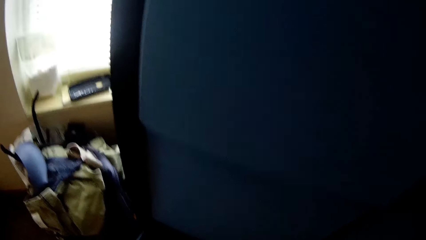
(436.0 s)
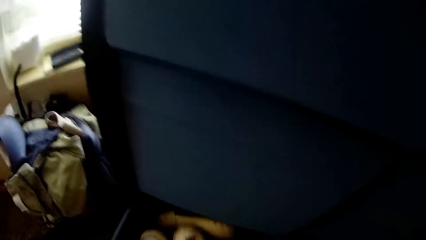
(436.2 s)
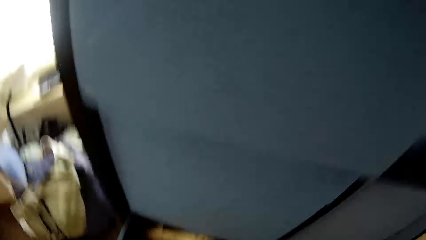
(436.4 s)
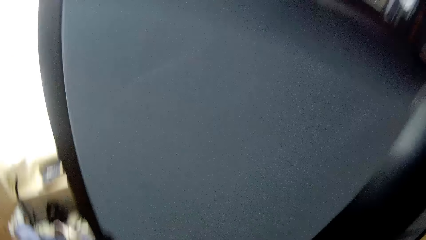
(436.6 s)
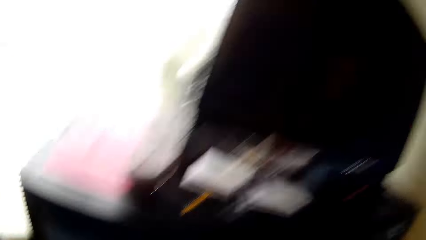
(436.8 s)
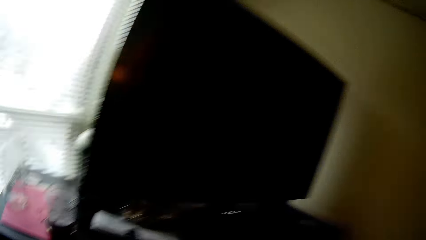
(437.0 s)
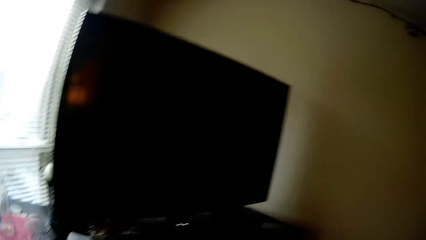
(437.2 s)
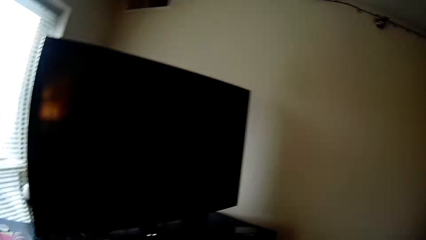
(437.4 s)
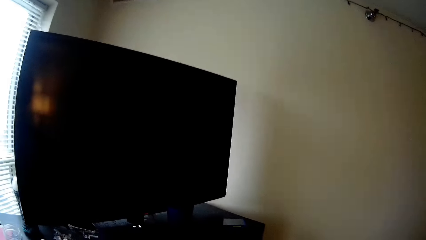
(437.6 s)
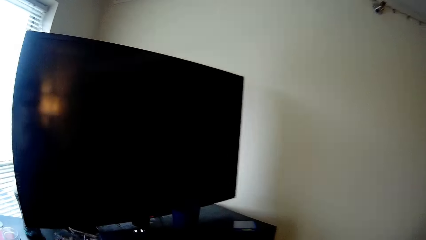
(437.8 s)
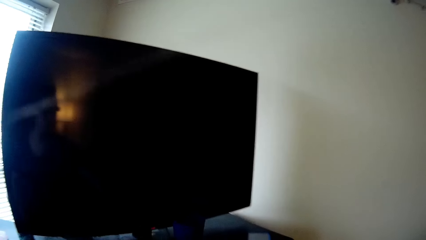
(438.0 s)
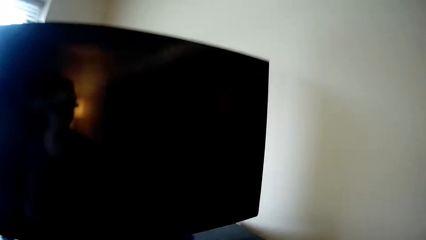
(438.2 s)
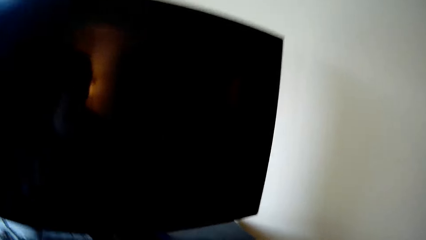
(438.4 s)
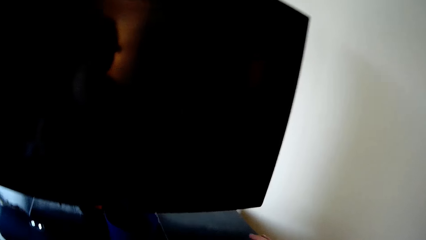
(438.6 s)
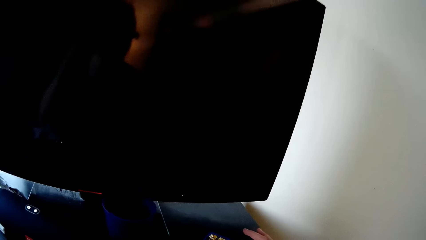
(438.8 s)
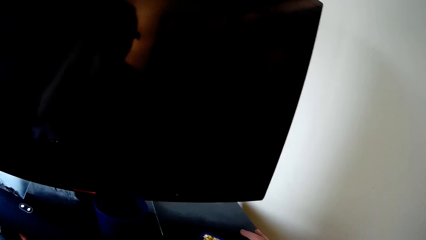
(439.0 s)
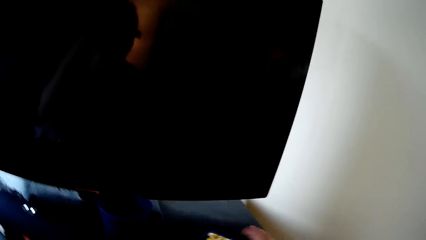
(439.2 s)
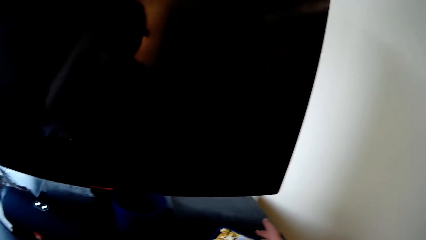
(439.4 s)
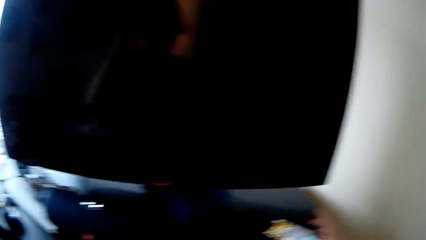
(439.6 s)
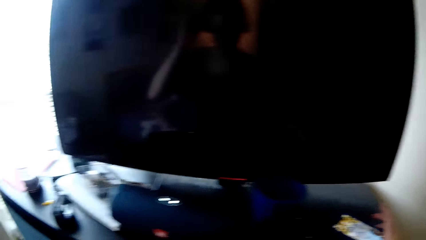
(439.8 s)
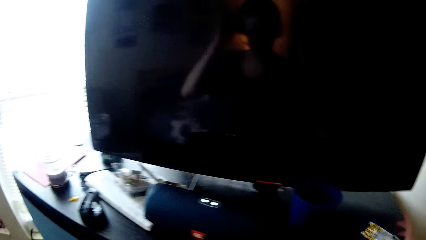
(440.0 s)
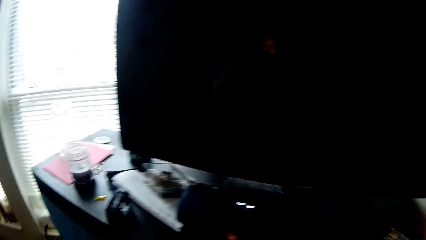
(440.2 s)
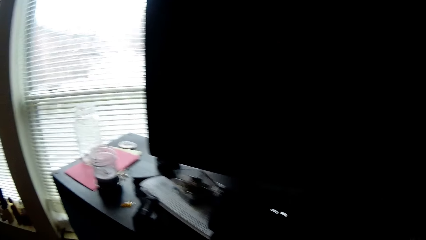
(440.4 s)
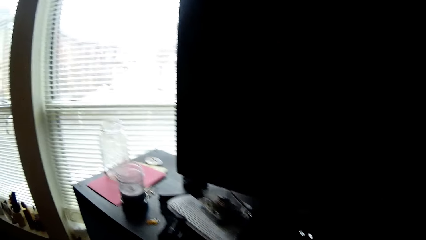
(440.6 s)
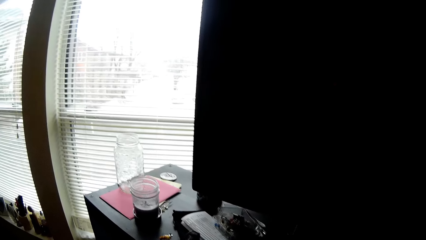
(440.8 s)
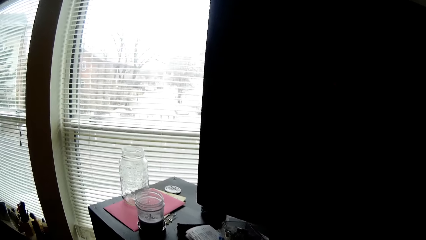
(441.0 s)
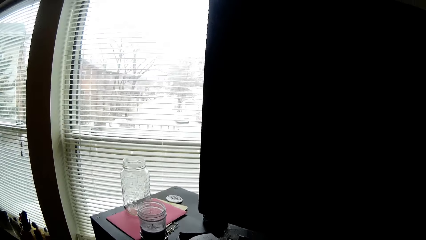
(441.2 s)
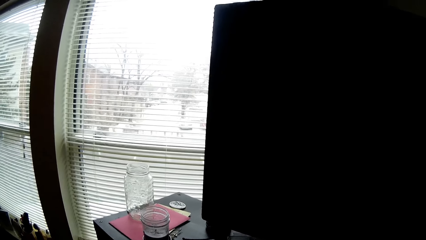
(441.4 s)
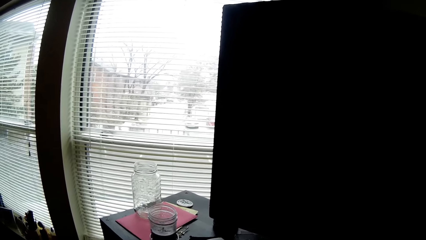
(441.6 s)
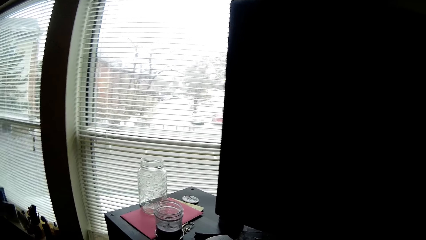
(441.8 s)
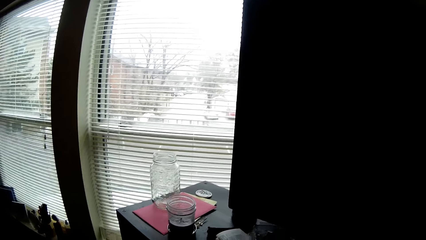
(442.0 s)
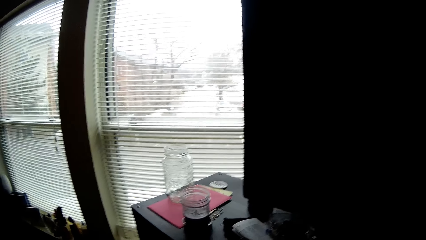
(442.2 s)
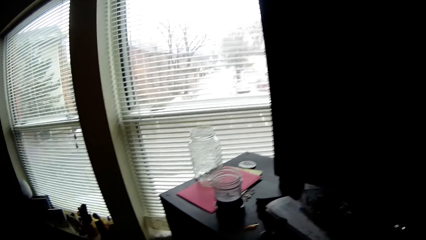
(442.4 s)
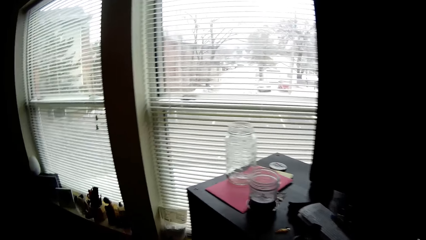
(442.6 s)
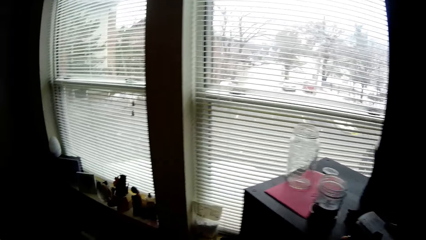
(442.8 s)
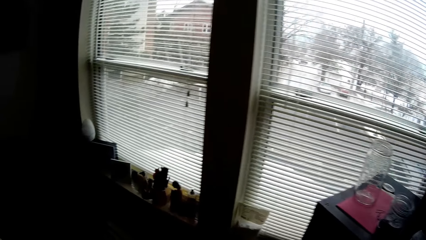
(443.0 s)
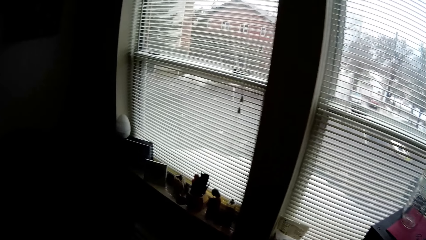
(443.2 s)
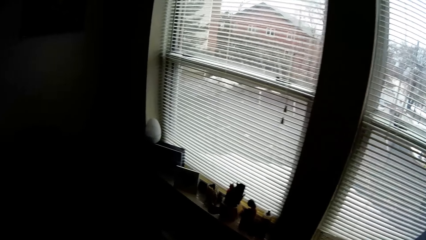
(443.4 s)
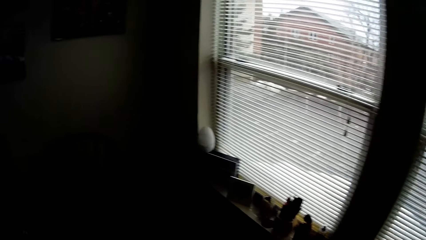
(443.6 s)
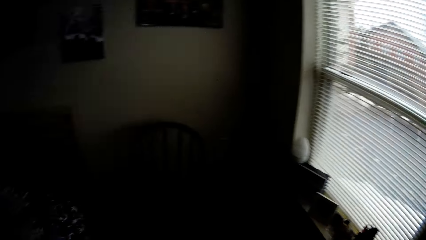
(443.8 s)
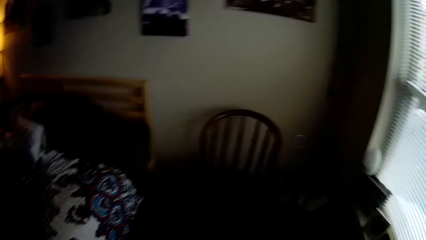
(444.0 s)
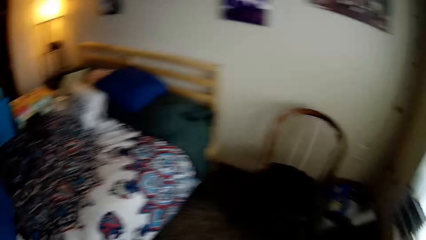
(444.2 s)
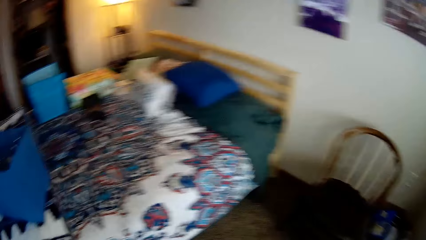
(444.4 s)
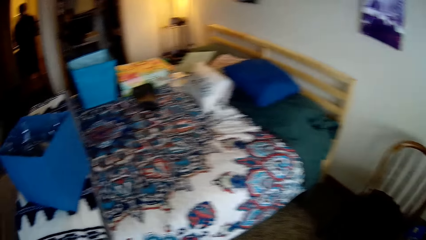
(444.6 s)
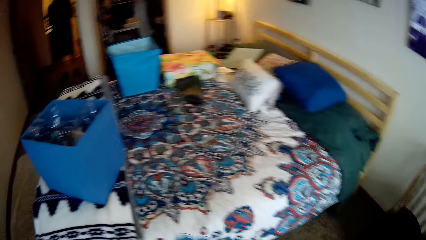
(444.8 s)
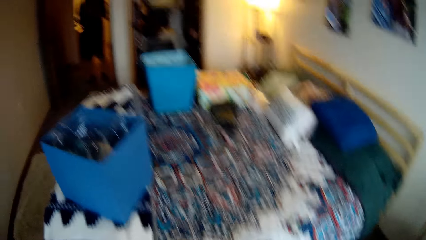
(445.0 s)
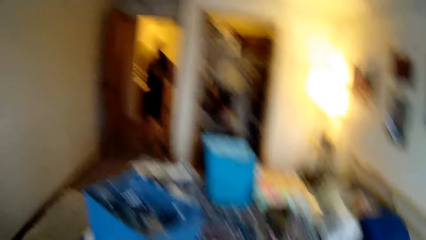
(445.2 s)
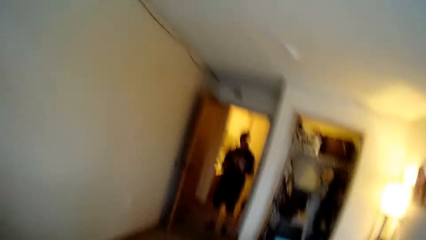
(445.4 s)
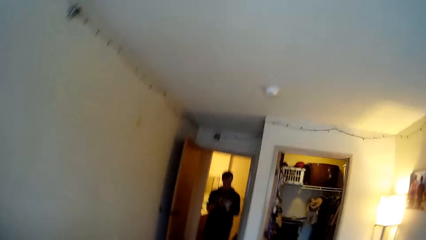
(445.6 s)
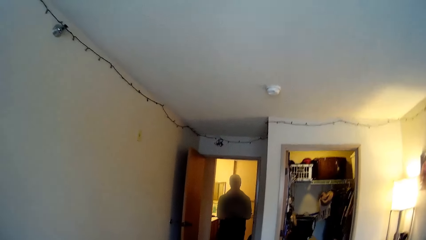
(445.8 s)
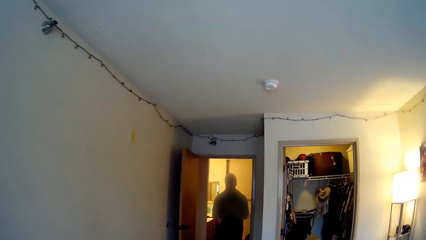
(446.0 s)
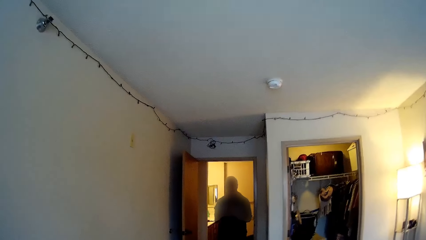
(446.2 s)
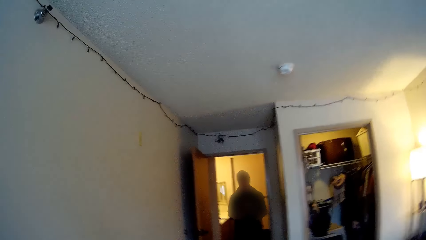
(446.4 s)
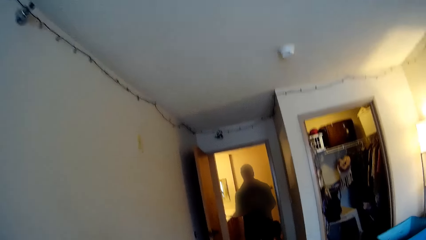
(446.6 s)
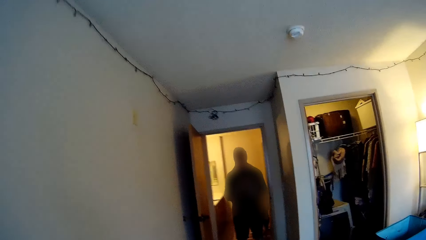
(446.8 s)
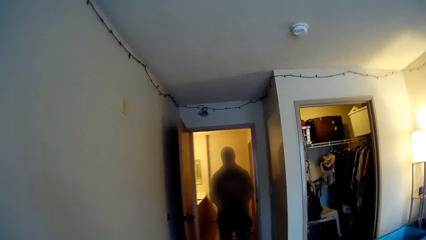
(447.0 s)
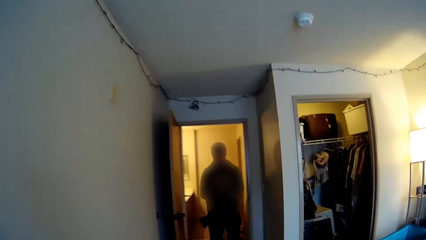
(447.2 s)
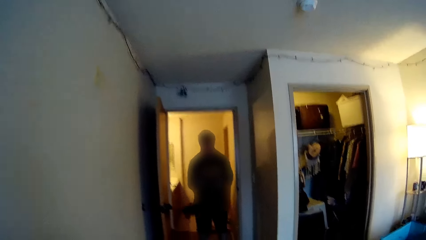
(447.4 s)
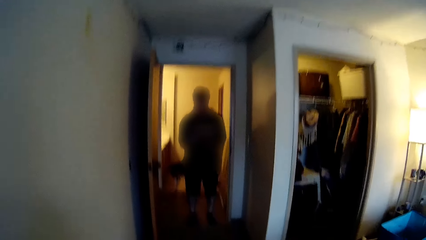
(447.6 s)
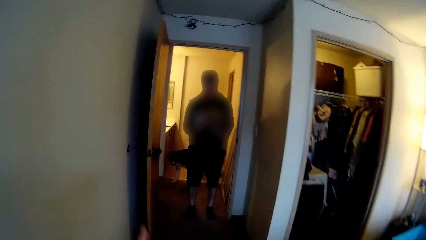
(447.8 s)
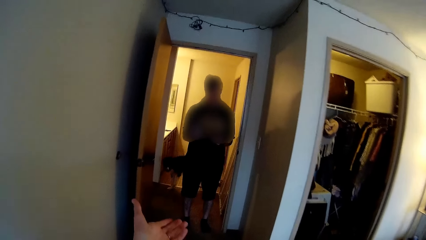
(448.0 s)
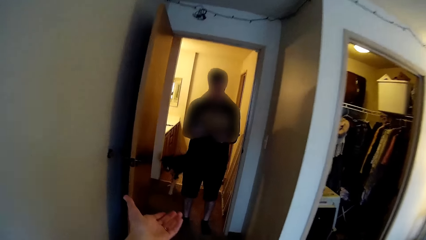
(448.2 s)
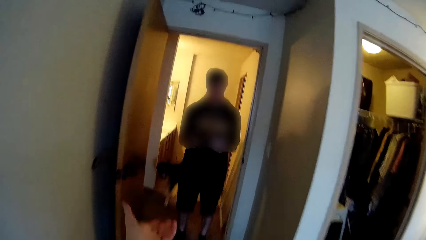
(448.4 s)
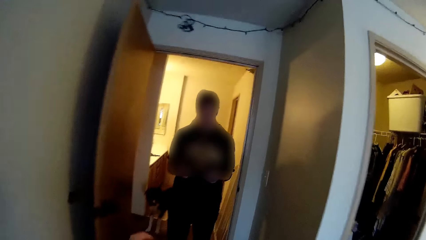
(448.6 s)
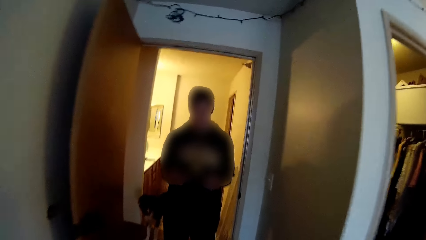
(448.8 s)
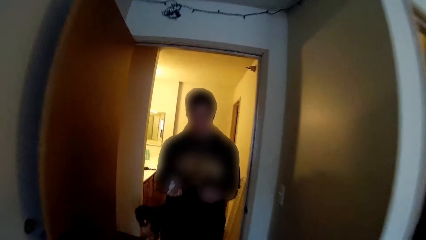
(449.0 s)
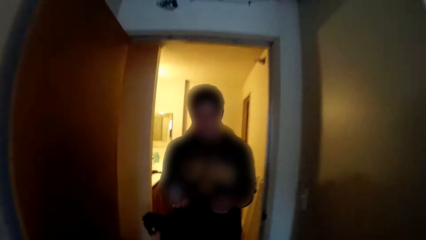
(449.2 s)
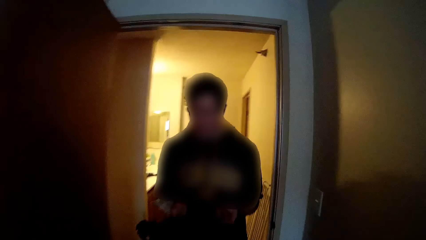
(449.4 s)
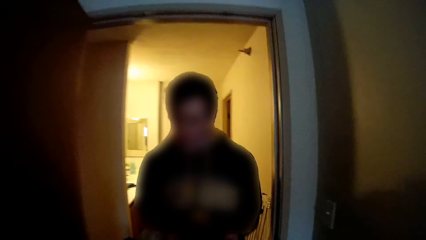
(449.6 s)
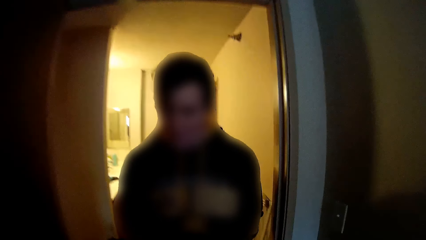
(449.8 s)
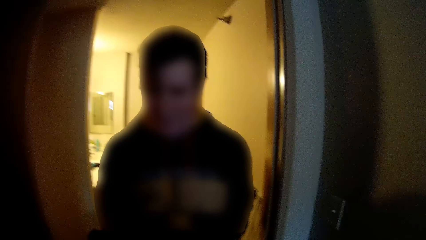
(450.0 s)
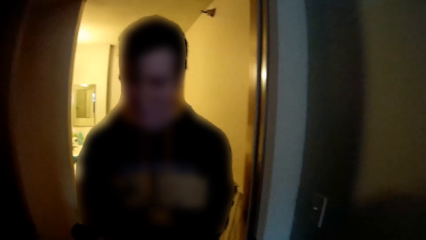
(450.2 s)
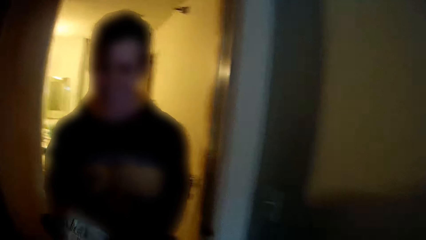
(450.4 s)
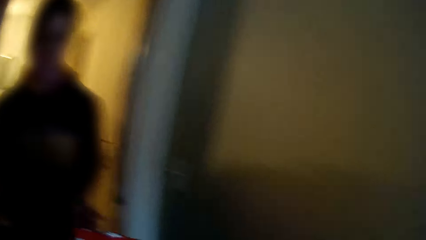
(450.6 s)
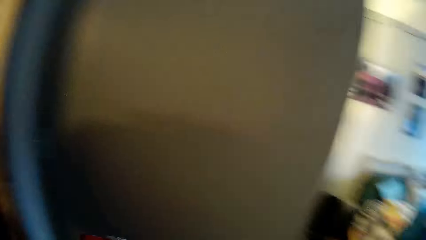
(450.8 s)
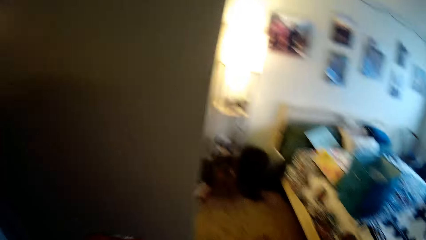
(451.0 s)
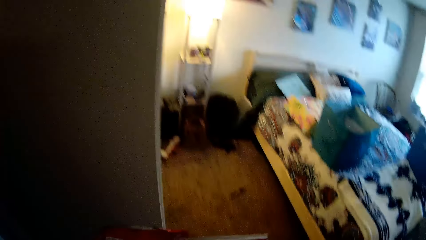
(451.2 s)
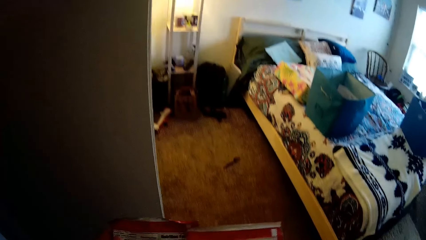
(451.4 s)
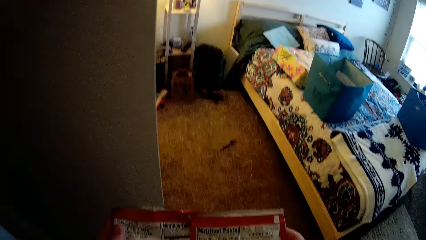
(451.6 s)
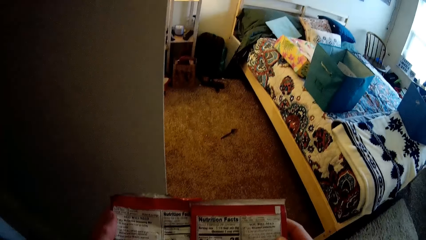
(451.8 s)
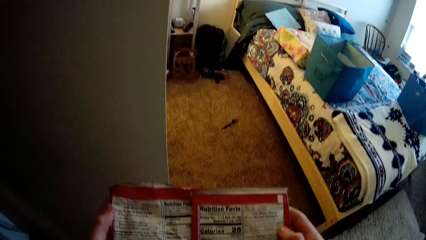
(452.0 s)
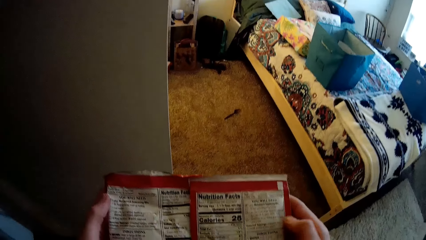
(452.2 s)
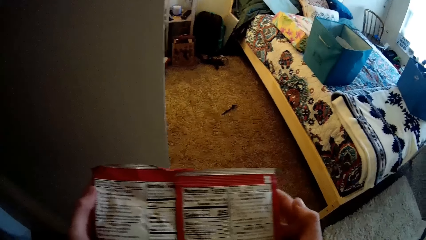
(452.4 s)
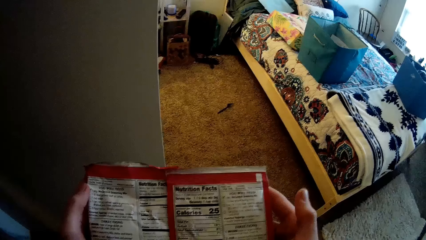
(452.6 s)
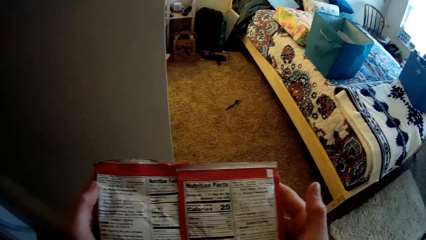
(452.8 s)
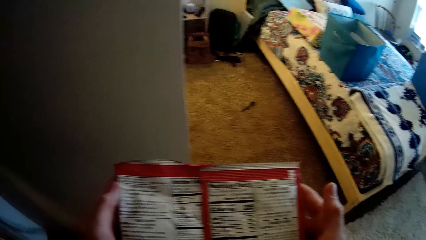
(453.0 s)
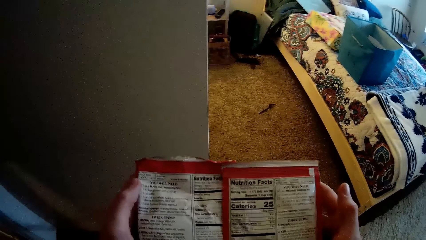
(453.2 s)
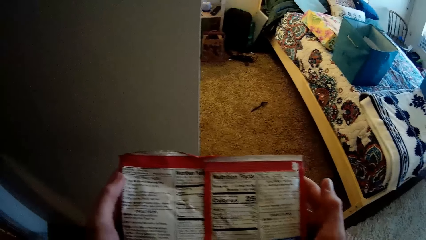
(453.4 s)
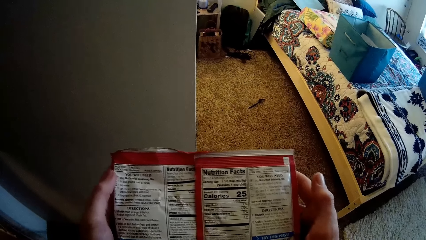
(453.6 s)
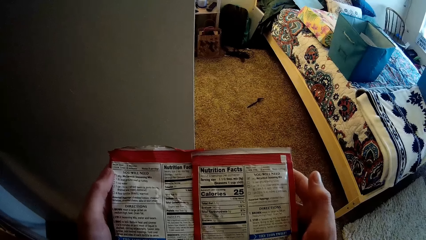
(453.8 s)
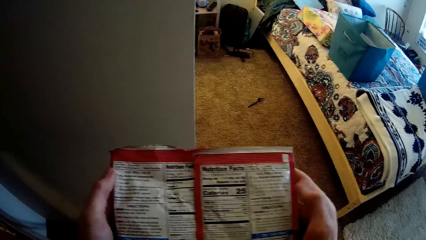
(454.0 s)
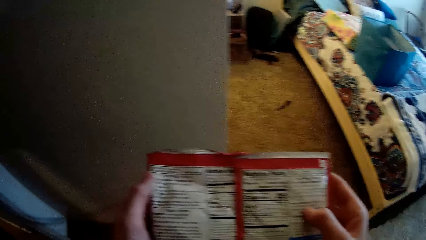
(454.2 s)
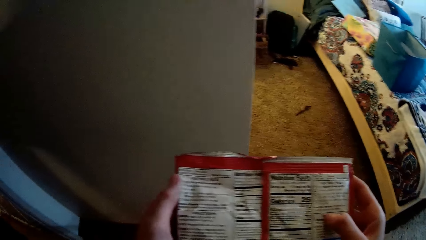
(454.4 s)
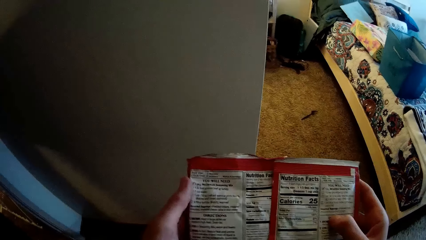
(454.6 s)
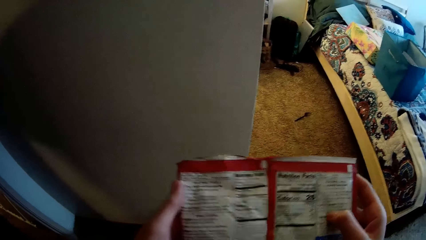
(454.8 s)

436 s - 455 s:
The camera wearer clicks on the cell phone on the TV stand. They walk in the house. They talk with a man in the house. They pick paper from the man. They read on the paper. They hold a pack with both hands.
